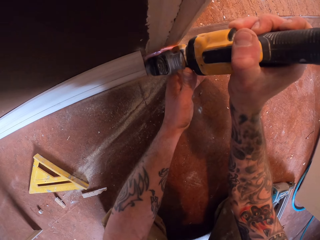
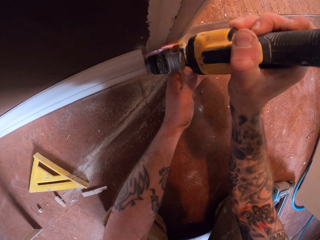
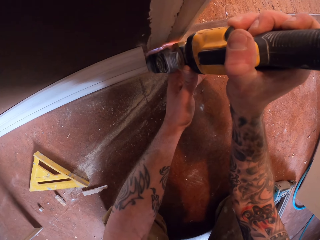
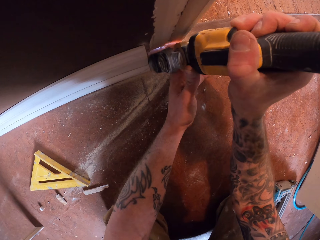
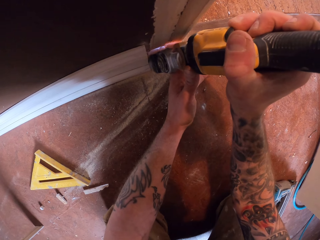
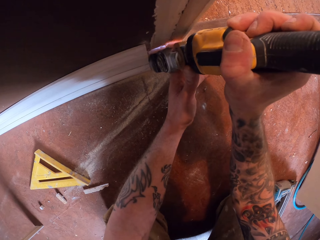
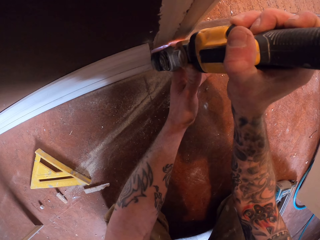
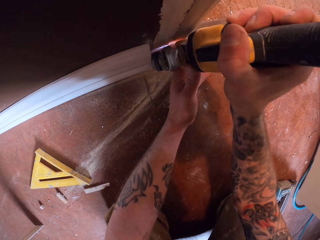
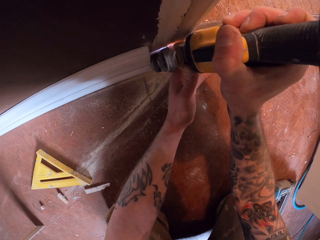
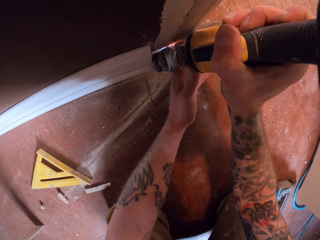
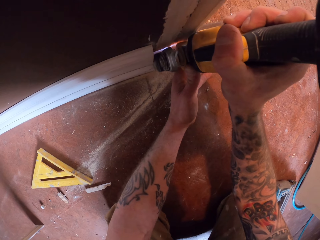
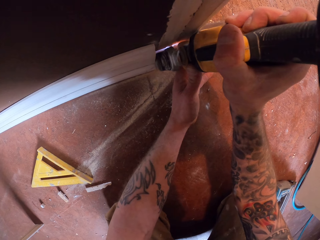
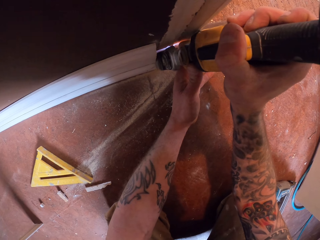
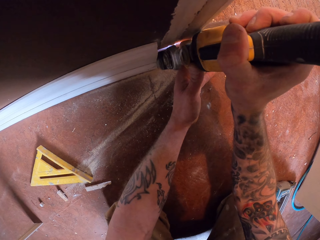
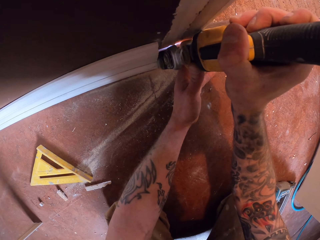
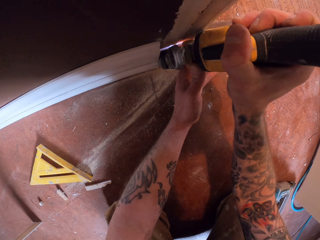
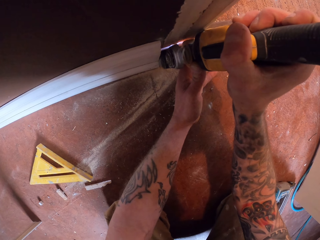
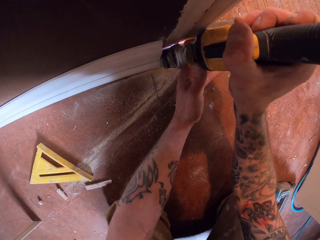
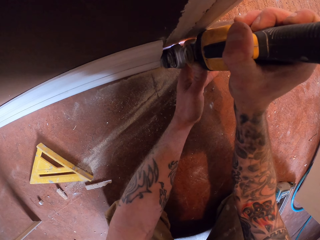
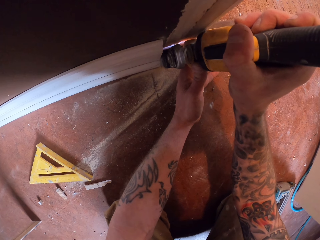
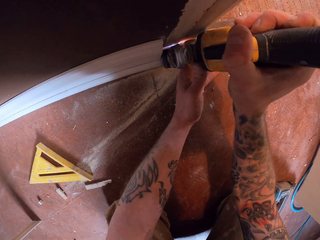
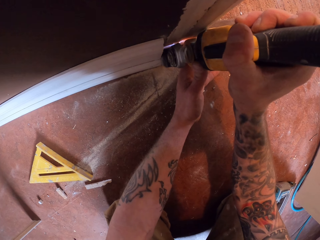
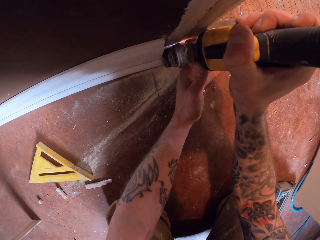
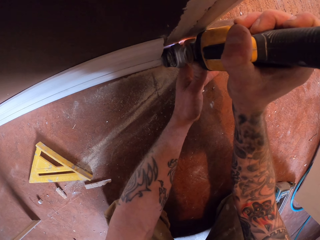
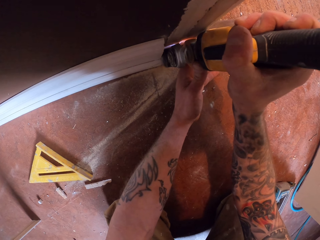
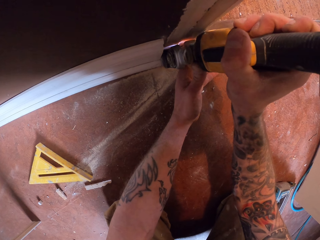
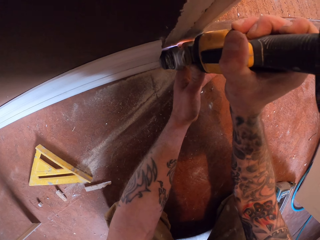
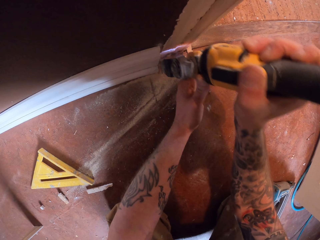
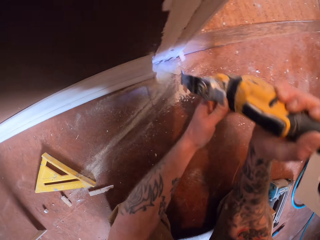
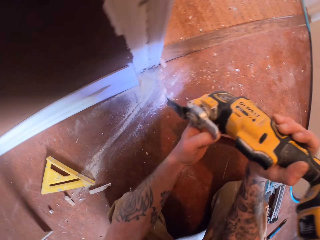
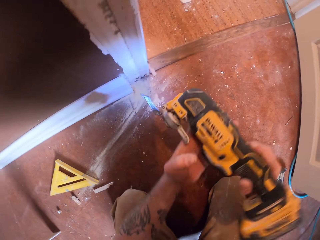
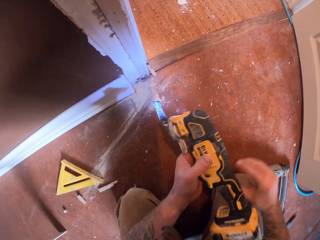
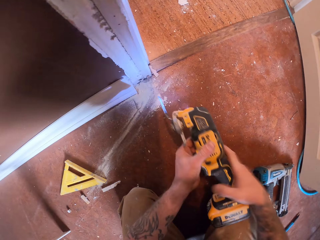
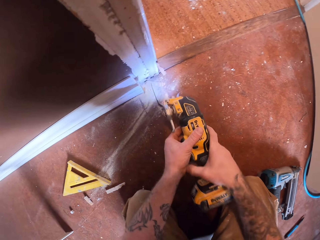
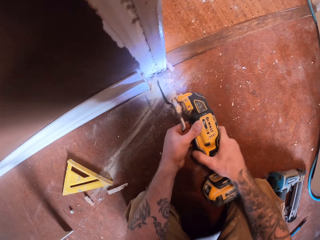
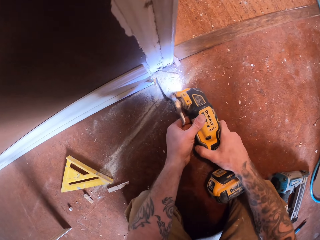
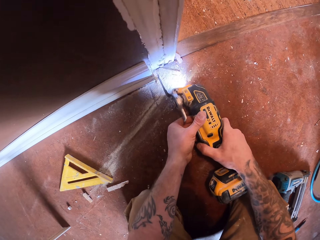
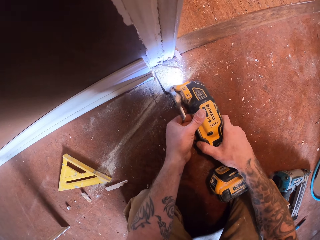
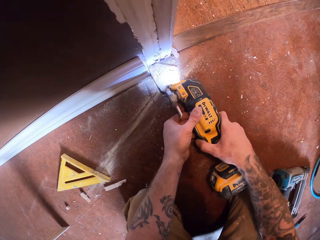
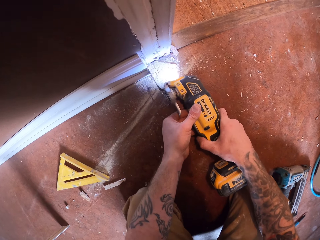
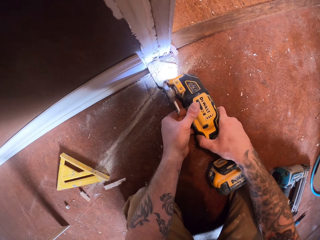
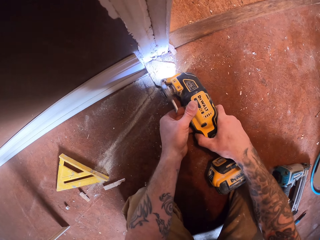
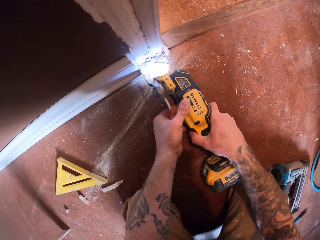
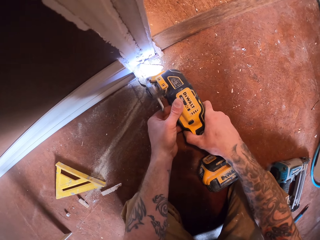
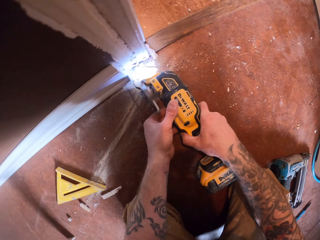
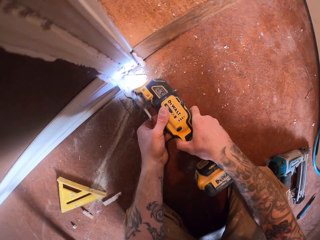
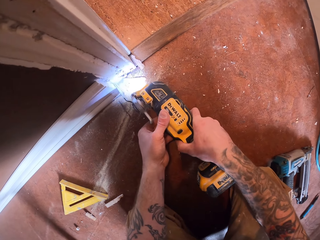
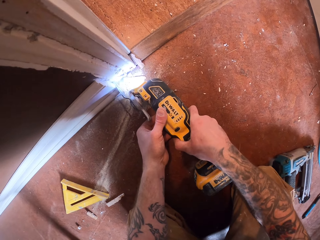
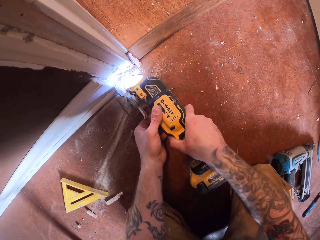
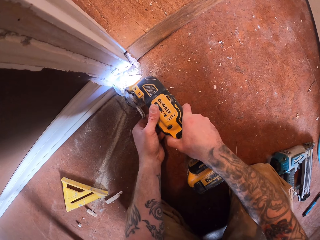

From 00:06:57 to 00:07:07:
The camera wearer turns the drilling machine. They cut the wooden strip on the wall with the blade on the drilling machine.

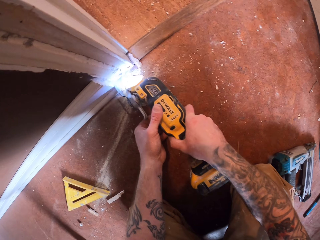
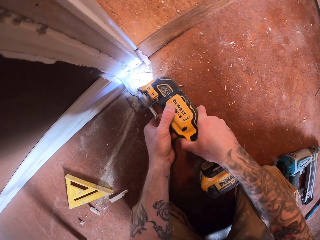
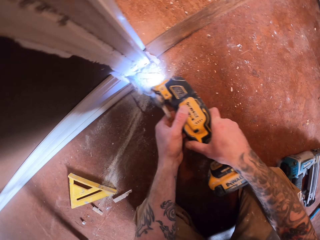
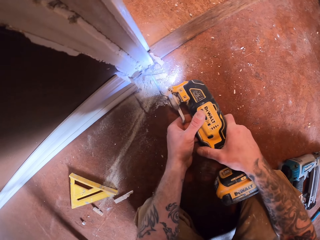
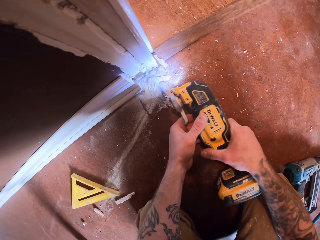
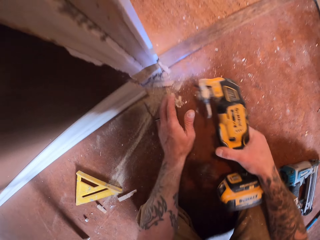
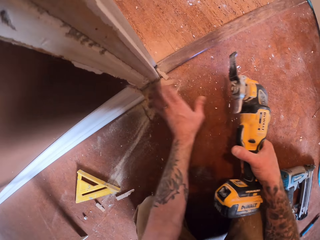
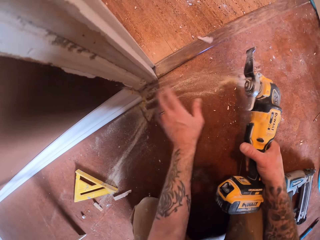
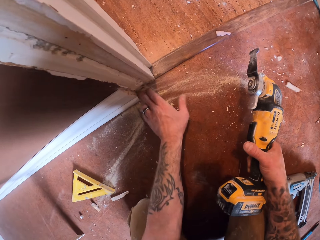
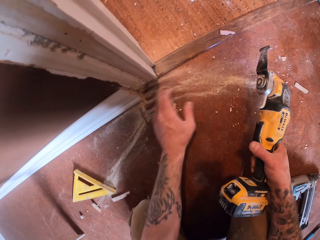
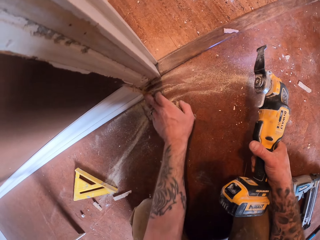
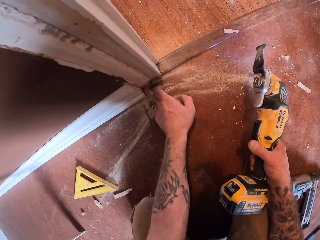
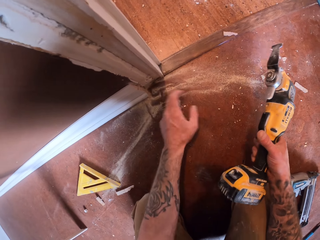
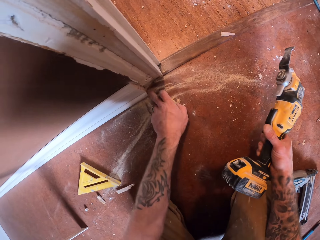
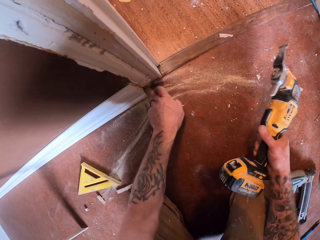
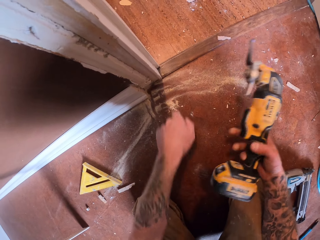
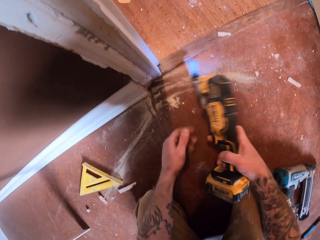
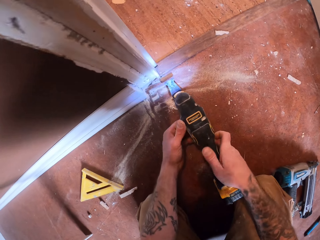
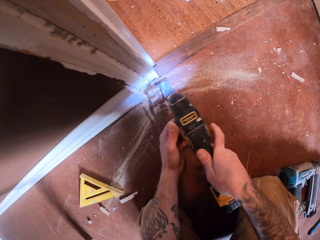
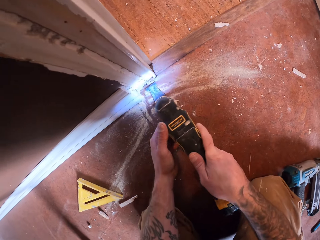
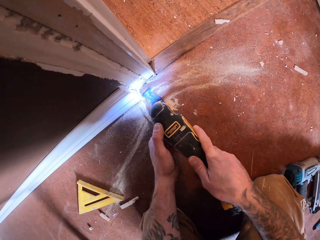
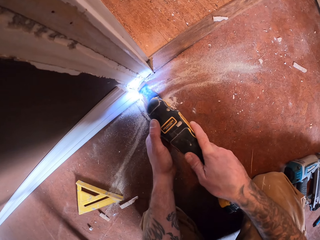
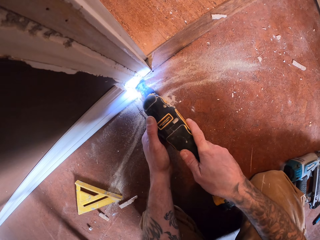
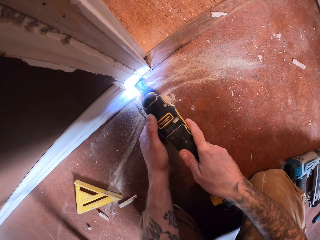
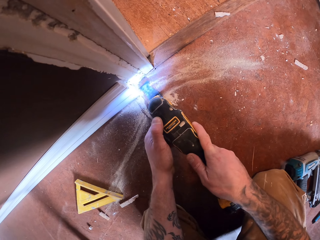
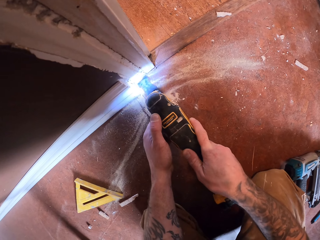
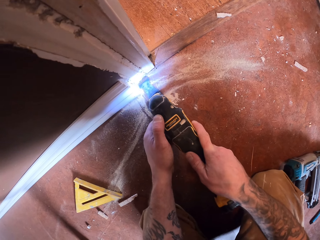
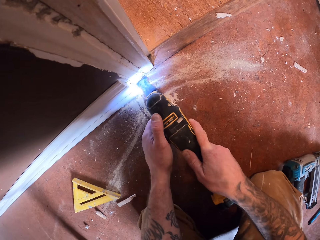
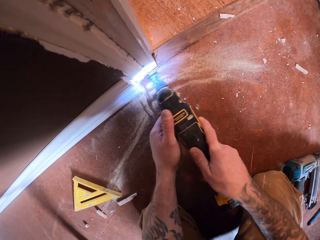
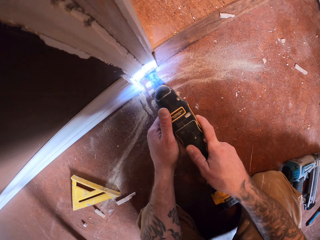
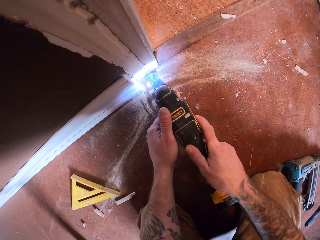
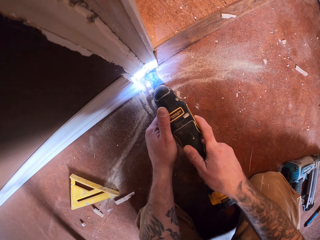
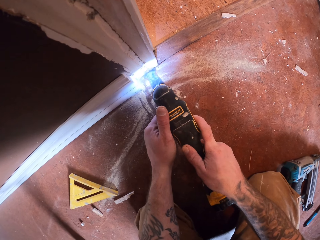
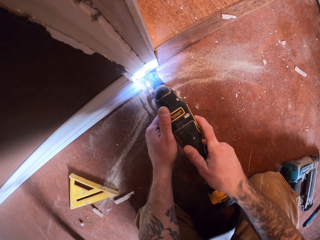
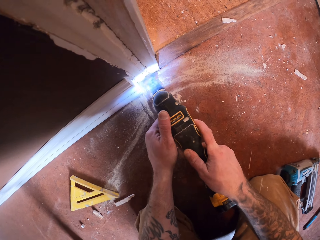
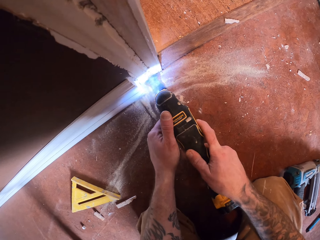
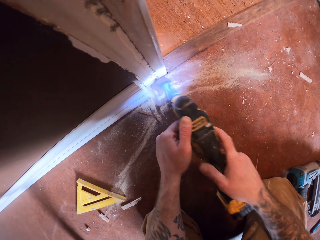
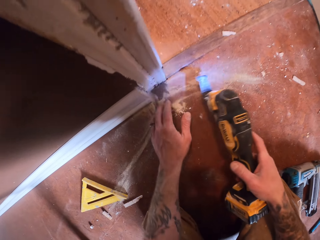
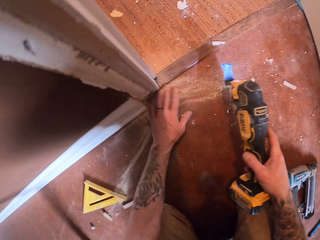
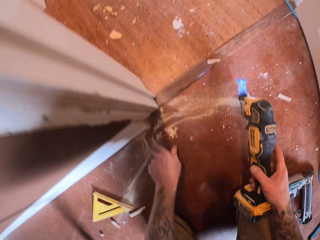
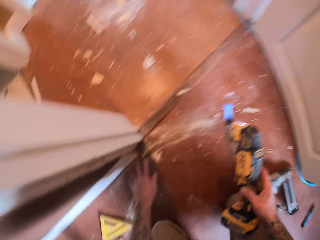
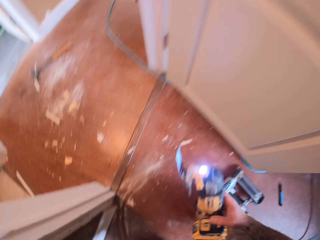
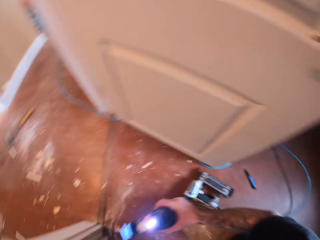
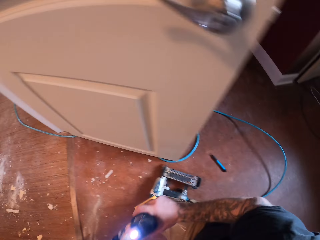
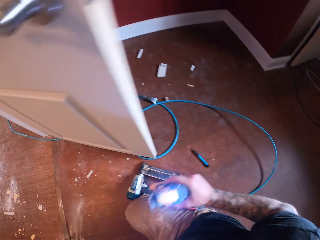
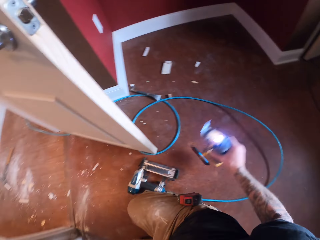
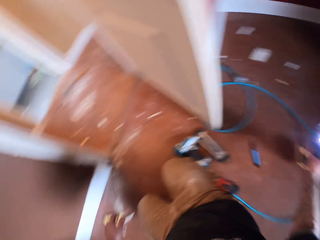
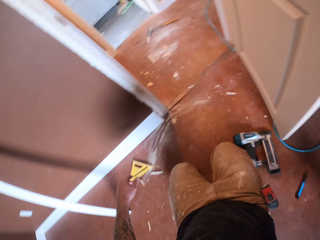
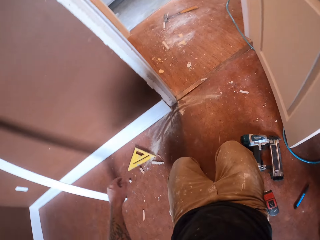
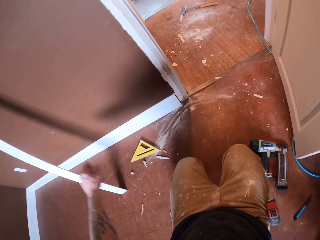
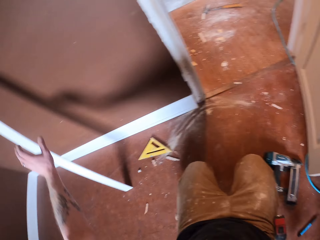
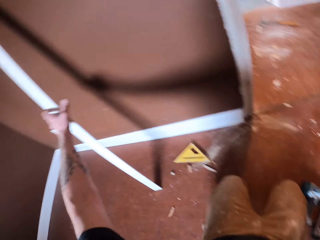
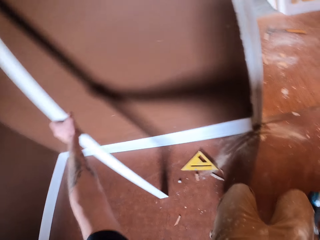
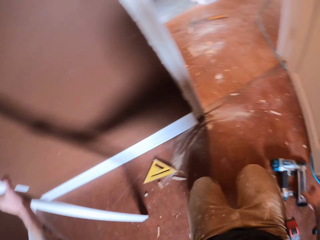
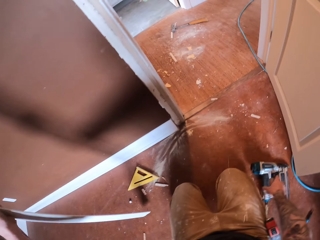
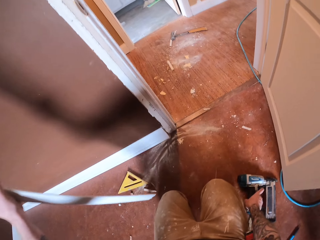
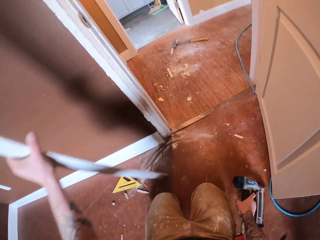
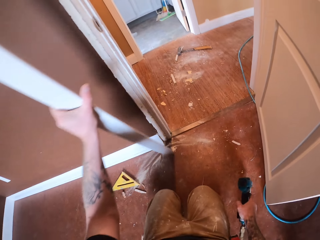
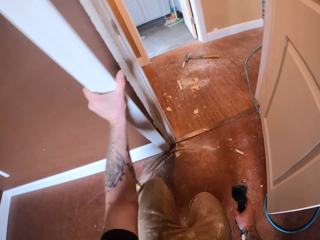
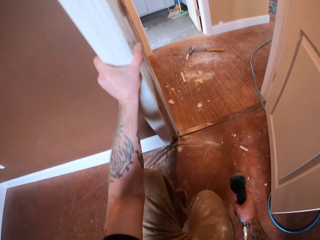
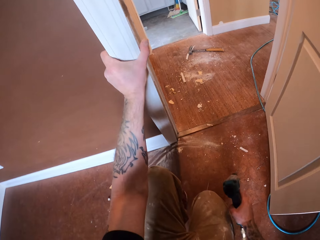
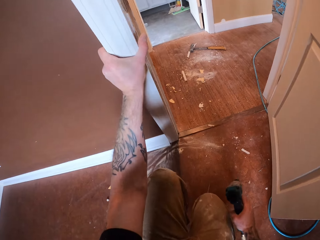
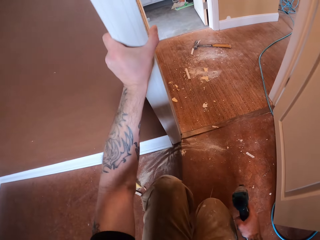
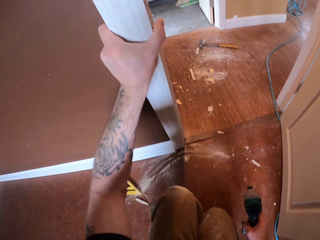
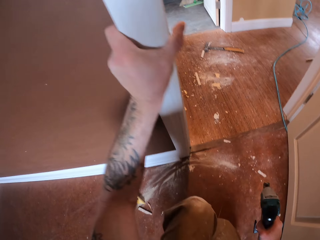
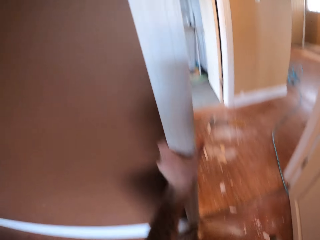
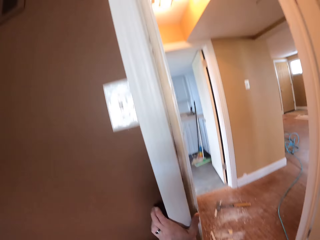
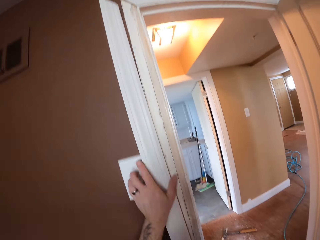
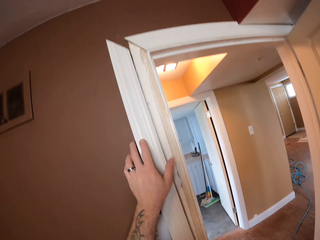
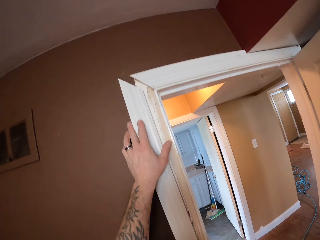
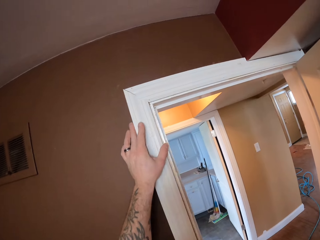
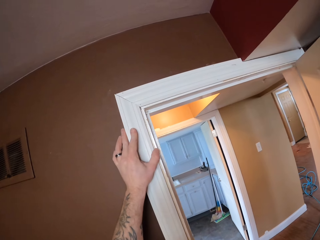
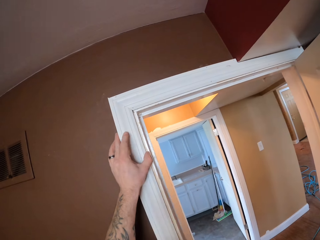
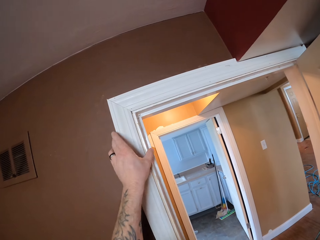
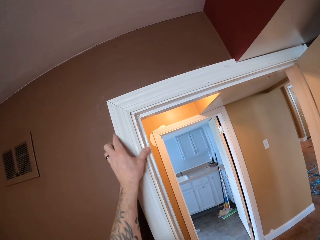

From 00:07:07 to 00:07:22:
The camera wearer clears the wooden strip dust on the floor with his fingers. He cuts the door frame with the drilling machine. He clears the floor with his hand. He puts the drilling machine on the floor. He picks up the wooden strip or wood by the wall. He picks up the nail gun from the floor. He places the wood by the jamb door. He fixes the wooden strip on the door frame. He stands up.
